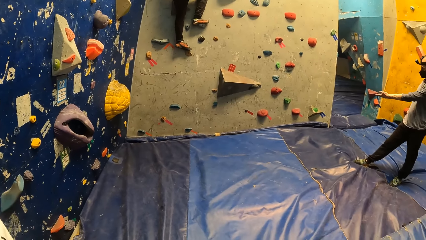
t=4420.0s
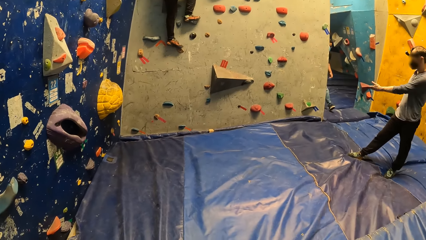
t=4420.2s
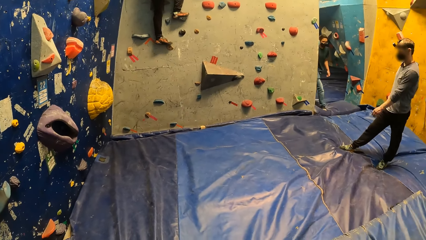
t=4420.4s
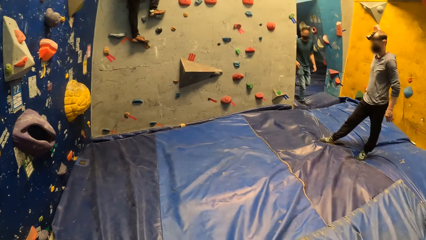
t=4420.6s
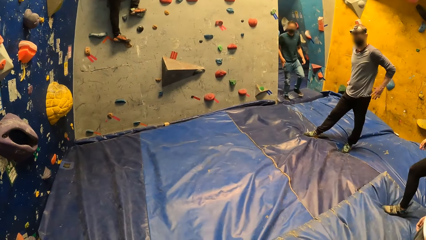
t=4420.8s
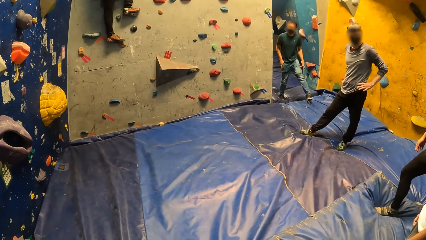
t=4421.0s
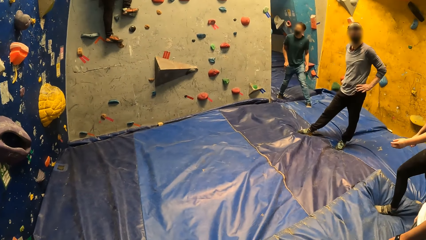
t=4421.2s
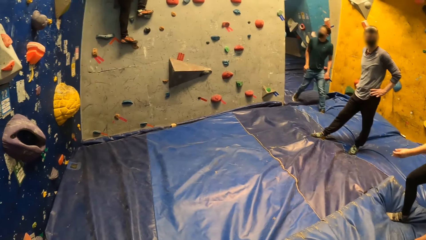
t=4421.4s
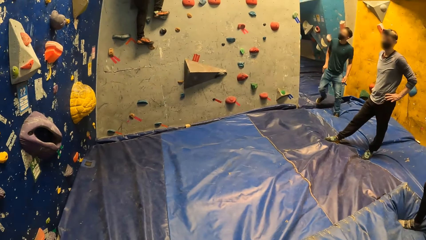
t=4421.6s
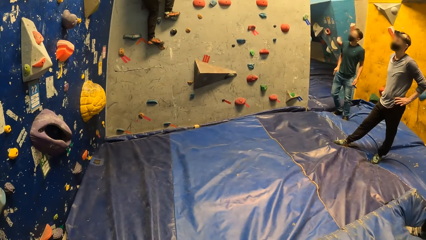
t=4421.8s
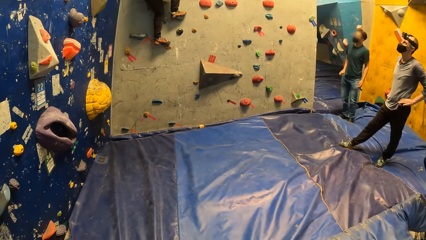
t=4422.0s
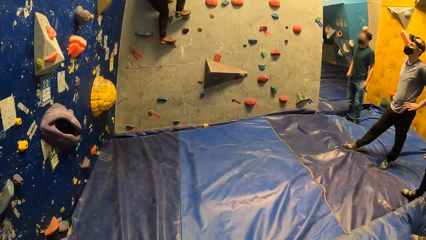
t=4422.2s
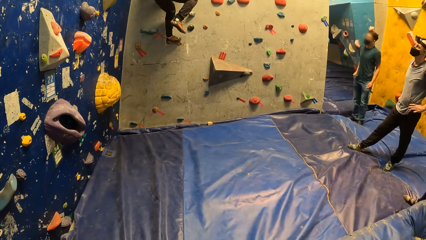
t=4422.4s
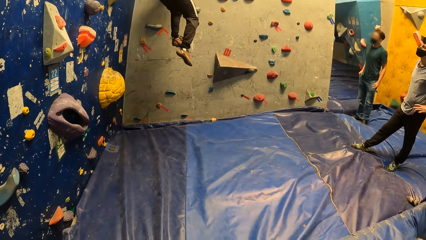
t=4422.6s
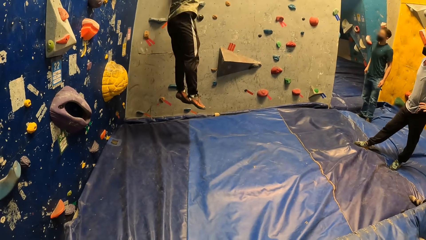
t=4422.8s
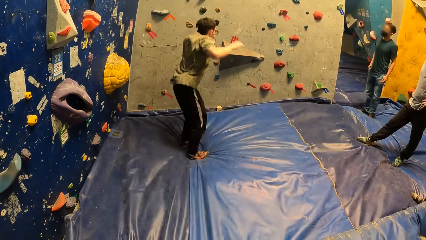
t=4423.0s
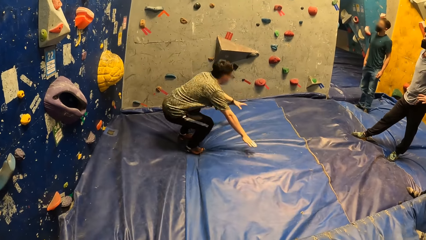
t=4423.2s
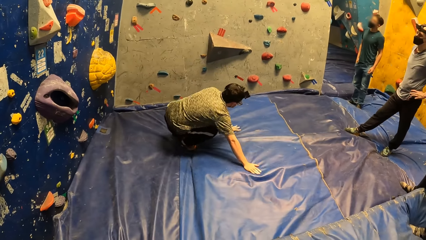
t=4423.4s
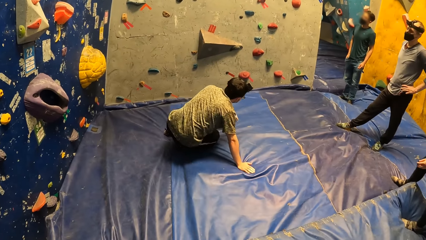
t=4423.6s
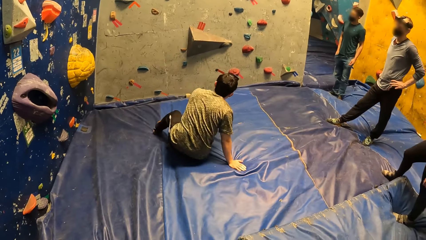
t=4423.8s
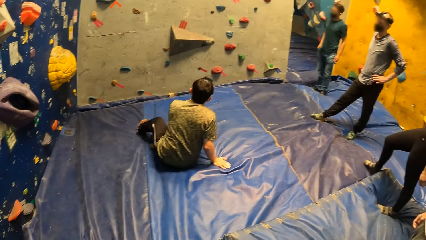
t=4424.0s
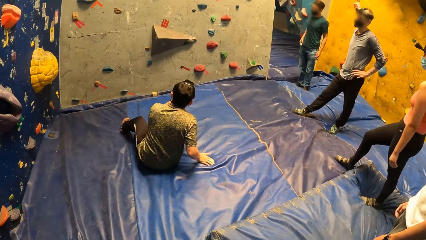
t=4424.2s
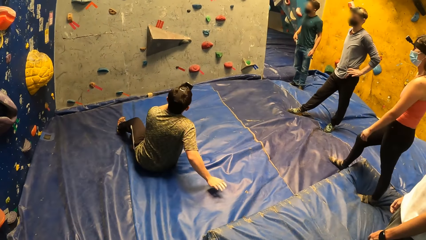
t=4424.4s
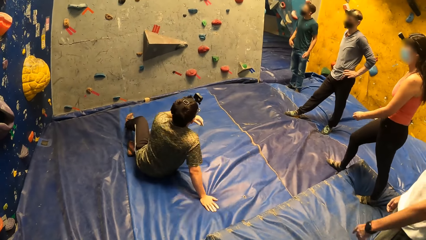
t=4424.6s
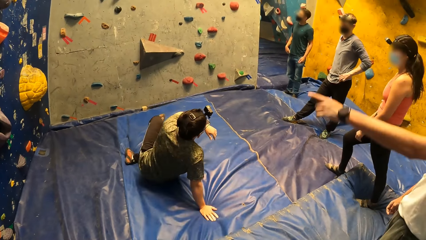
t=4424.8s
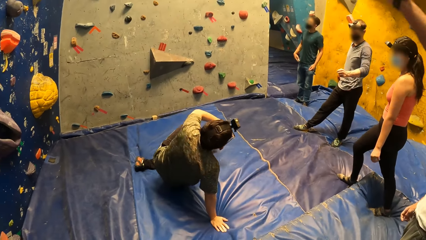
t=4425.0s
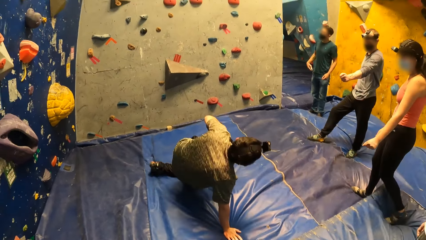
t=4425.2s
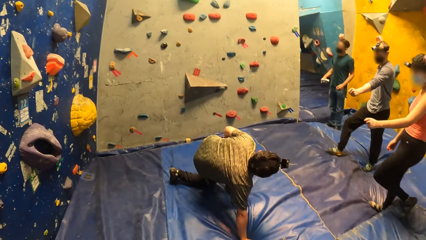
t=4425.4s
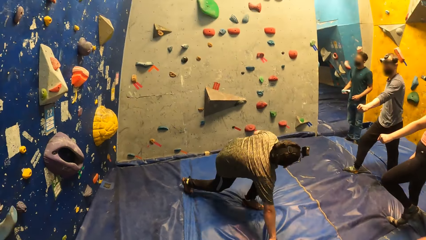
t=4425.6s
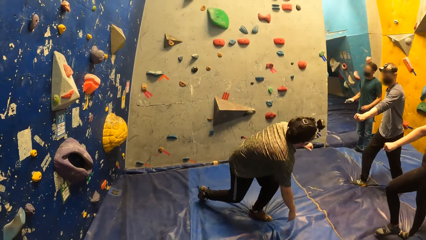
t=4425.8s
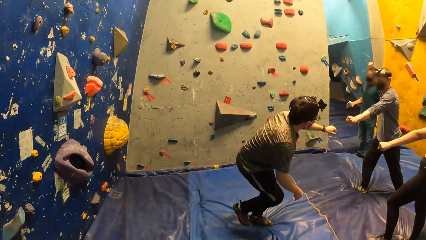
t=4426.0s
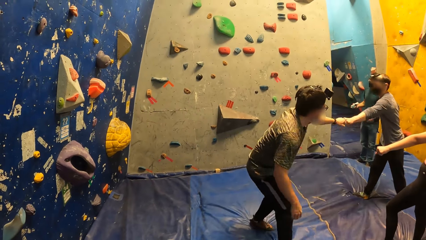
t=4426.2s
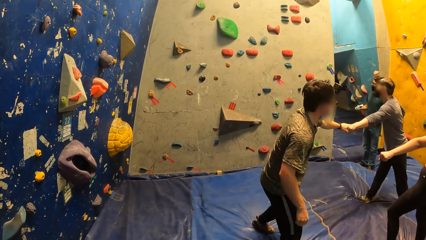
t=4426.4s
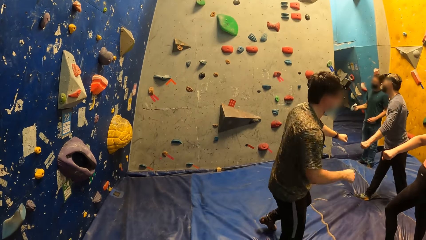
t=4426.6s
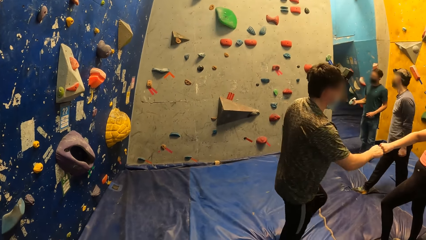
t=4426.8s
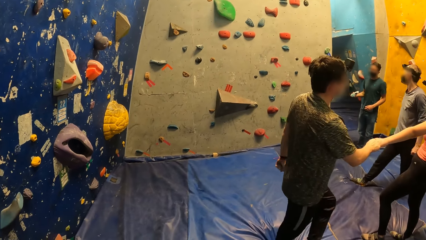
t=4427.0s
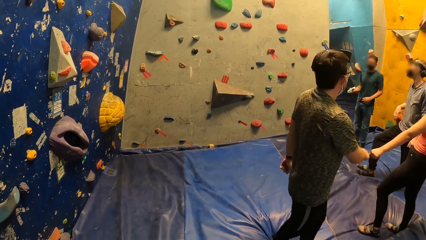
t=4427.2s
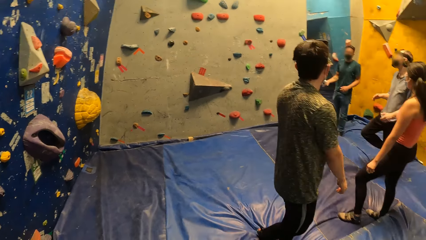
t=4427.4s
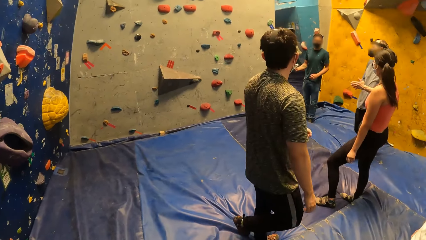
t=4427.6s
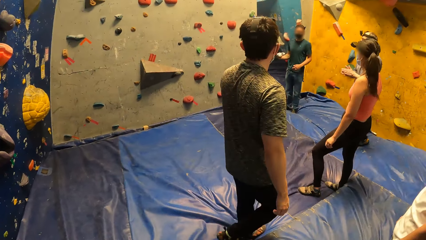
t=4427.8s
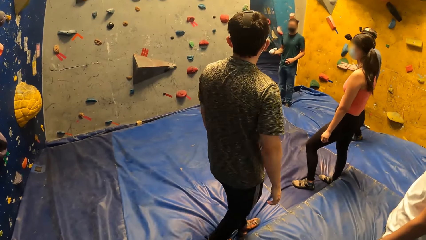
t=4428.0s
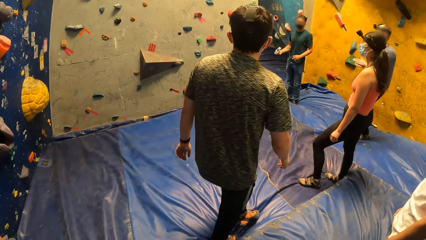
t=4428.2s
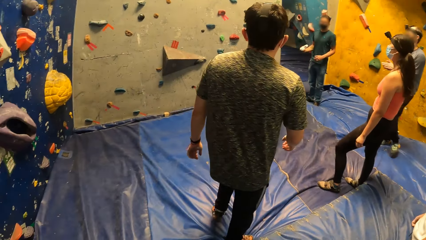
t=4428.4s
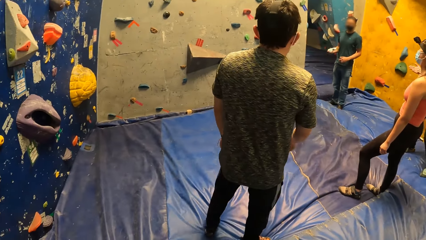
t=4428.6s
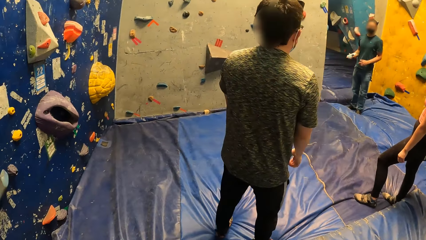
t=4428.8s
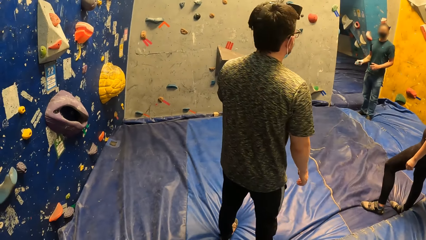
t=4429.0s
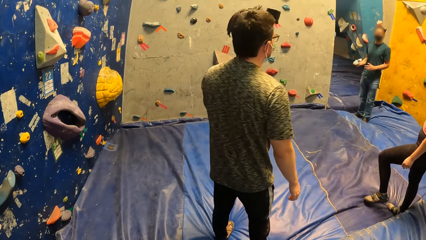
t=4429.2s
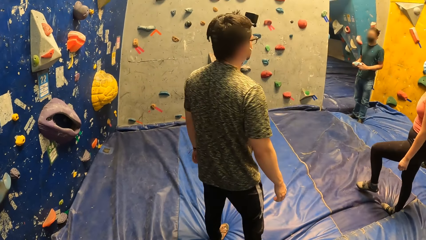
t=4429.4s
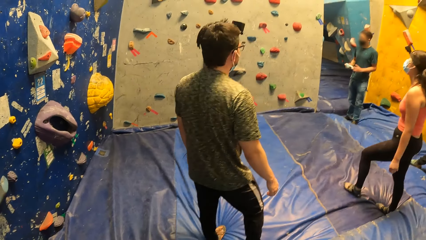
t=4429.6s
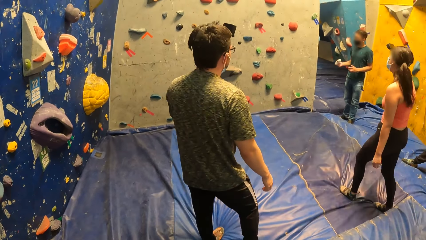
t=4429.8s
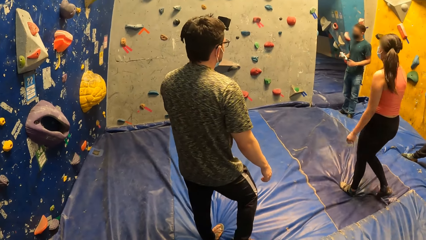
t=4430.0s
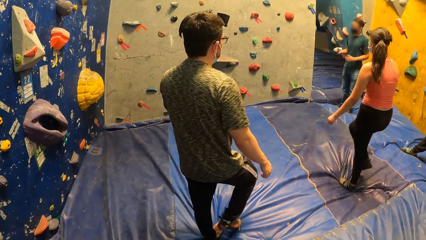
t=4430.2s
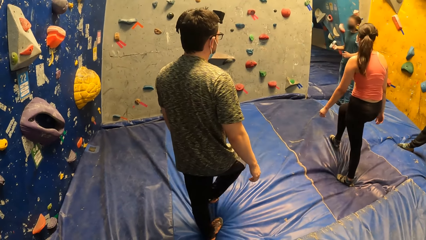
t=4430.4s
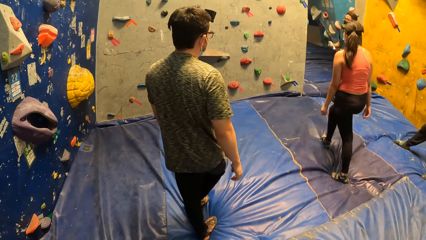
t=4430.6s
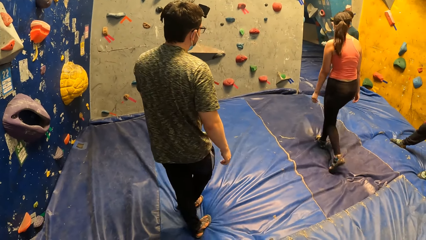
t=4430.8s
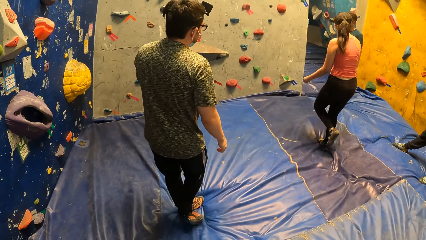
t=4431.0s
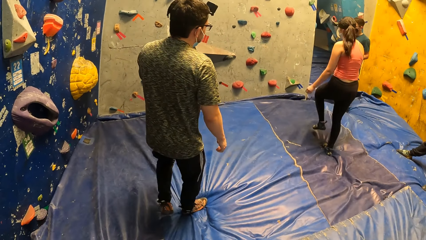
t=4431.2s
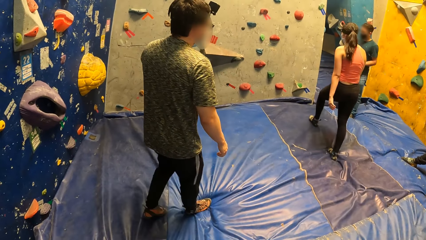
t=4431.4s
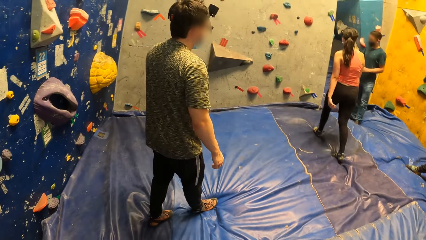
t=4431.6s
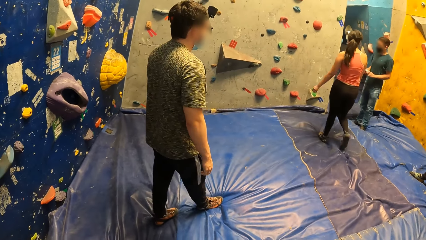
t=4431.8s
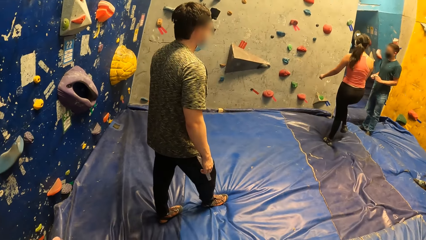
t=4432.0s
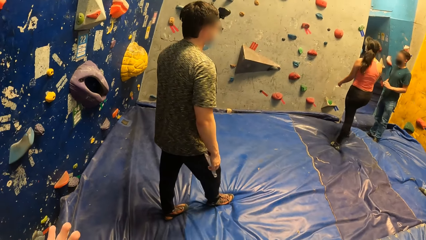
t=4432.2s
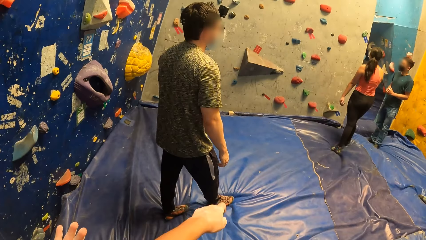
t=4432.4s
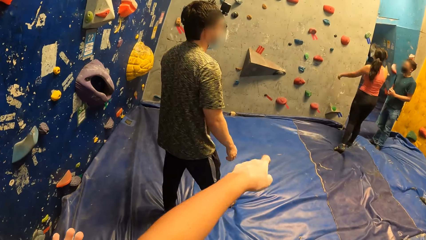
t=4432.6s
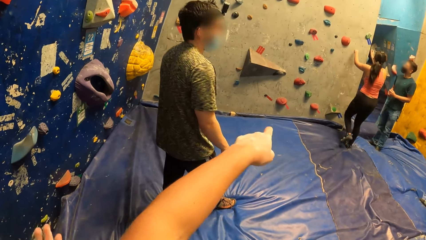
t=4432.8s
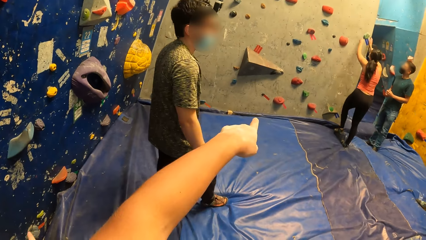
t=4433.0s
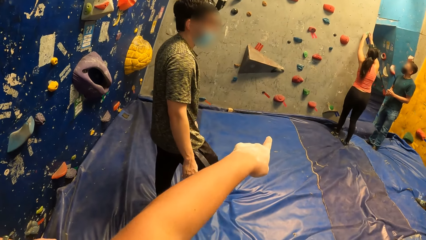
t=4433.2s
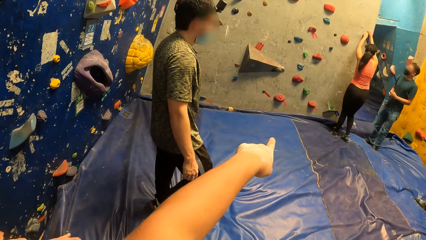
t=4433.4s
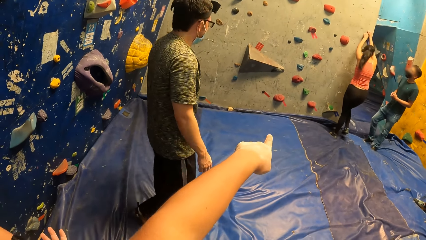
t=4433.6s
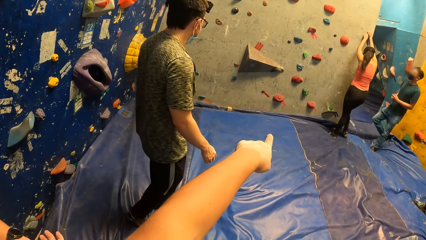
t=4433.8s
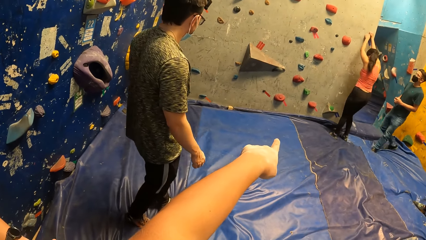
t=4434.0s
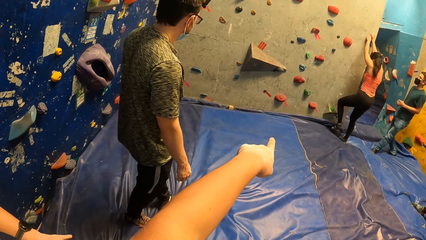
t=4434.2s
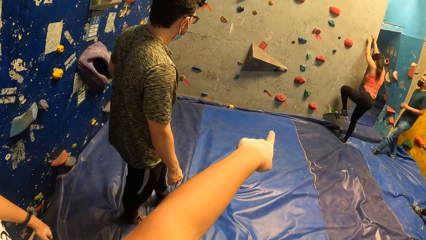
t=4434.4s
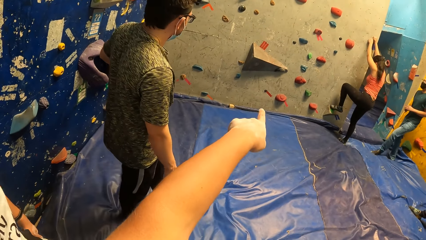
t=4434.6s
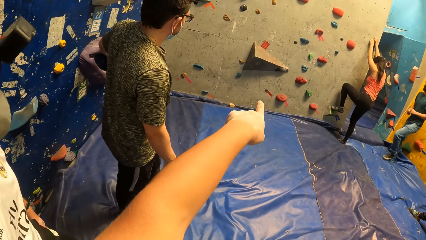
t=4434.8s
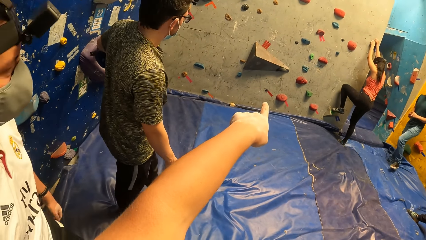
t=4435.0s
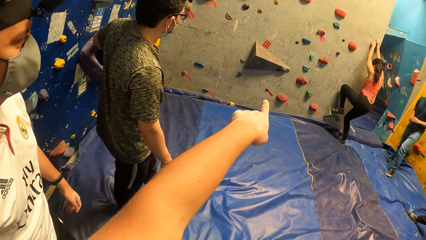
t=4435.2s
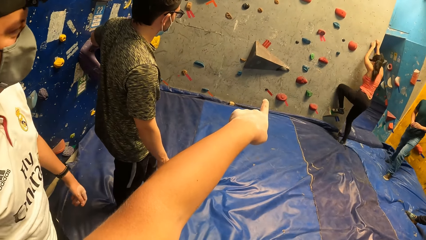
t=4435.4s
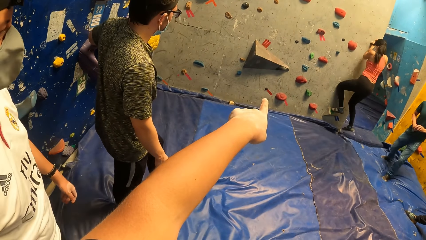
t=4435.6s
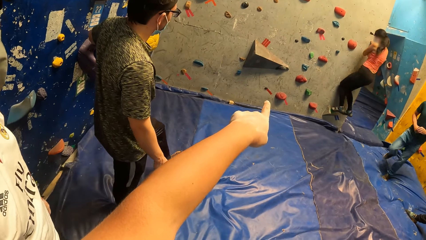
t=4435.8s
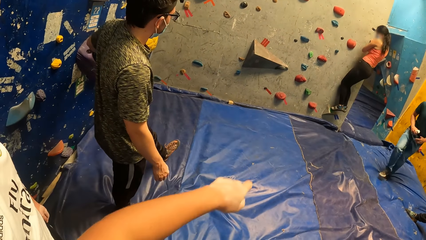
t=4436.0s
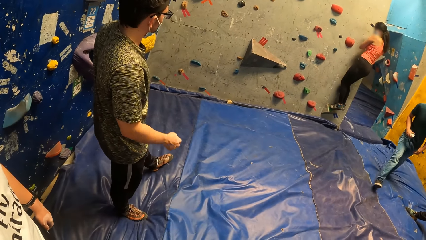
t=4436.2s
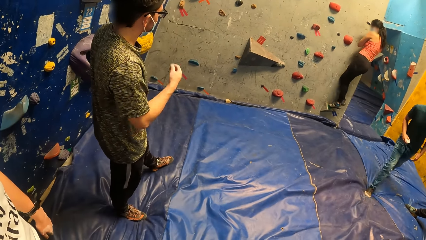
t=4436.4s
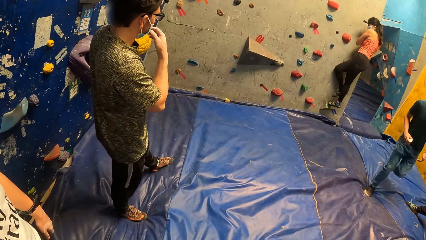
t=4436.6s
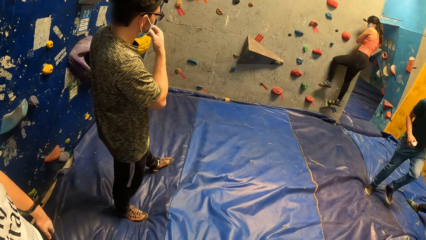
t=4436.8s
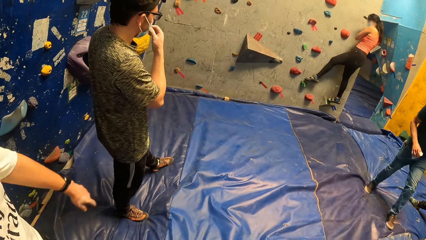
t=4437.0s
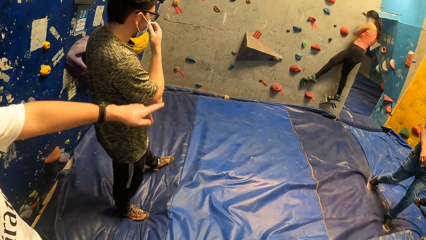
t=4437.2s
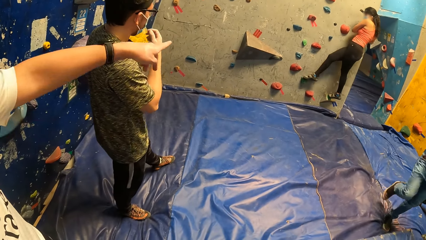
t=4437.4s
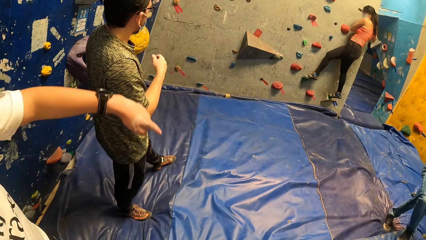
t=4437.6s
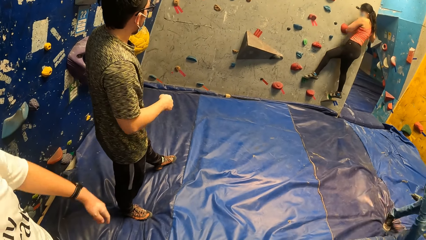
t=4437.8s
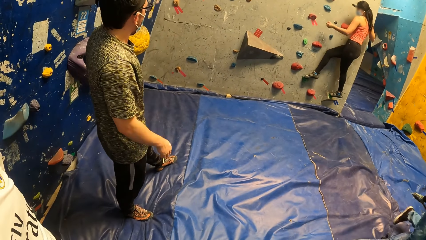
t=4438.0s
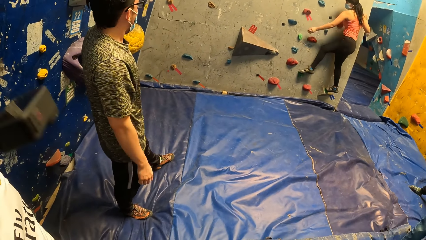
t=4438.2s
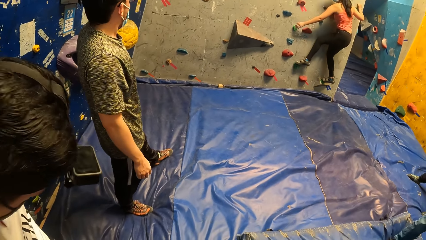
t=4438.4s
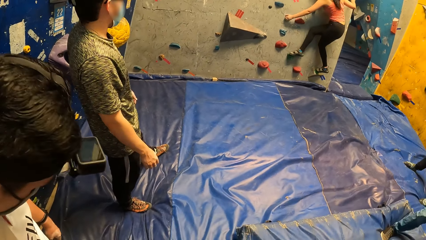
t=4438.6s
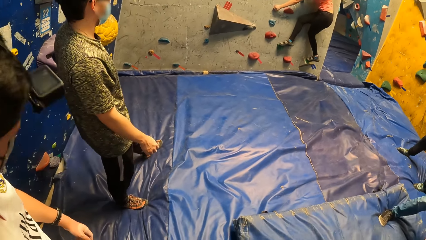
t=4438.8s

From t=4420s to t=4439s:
The man jumps down from the wall. The man bumps fists with another man. The first man bumps fists with a woman. The woman walks towards the boulder. The camera wearer points at the wall with his left hand. The woman holds the boulder and climbs the boulder.
